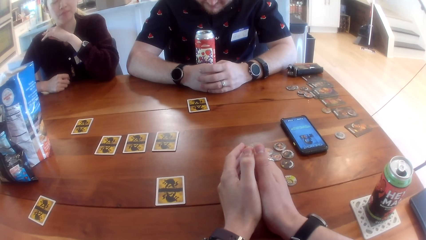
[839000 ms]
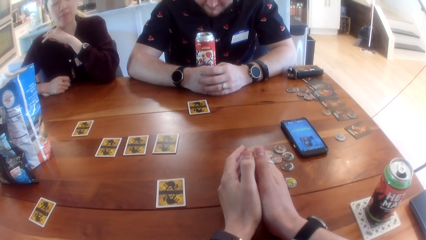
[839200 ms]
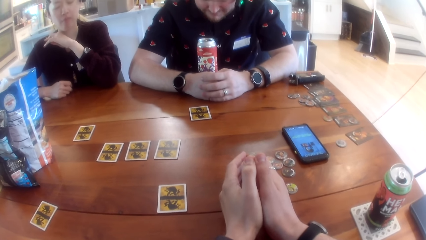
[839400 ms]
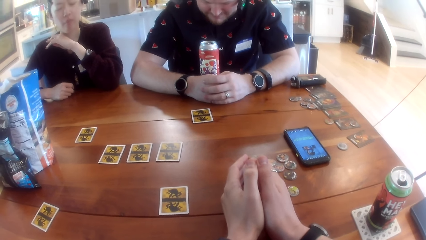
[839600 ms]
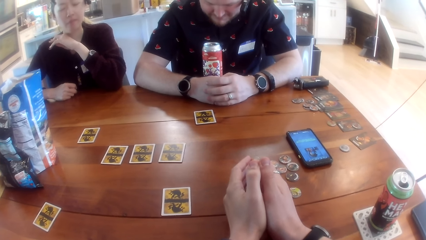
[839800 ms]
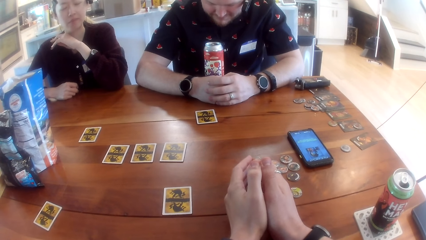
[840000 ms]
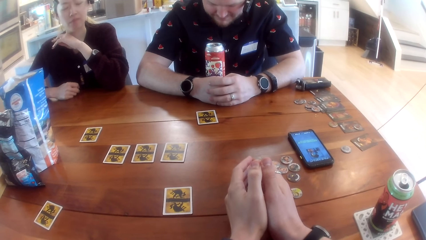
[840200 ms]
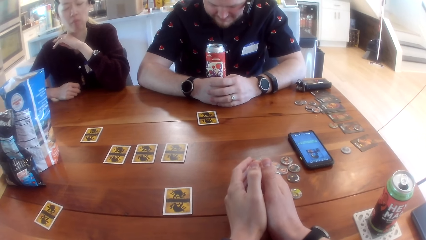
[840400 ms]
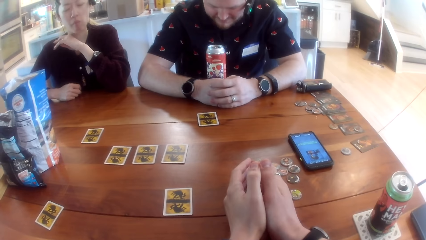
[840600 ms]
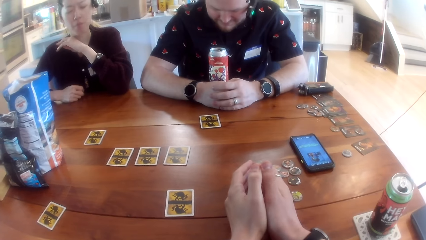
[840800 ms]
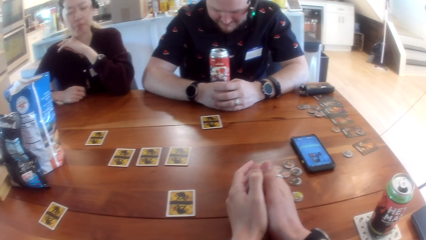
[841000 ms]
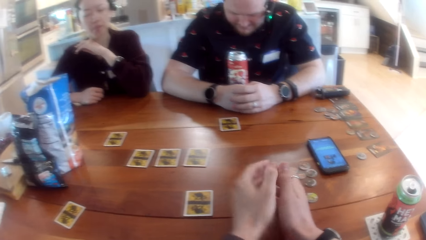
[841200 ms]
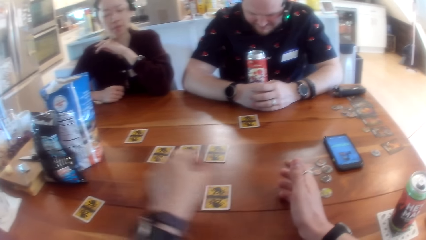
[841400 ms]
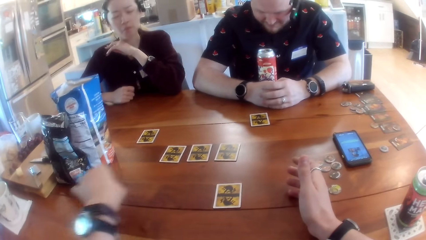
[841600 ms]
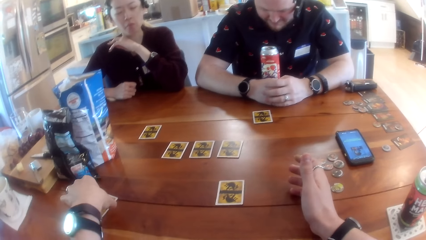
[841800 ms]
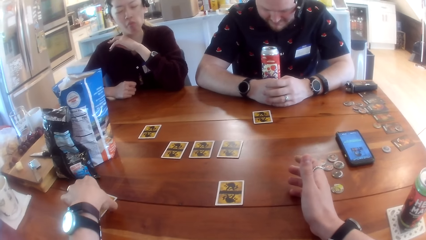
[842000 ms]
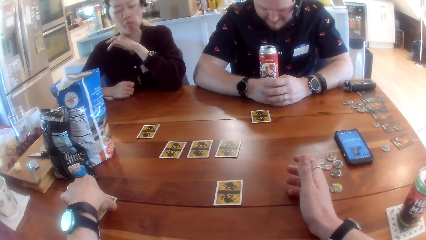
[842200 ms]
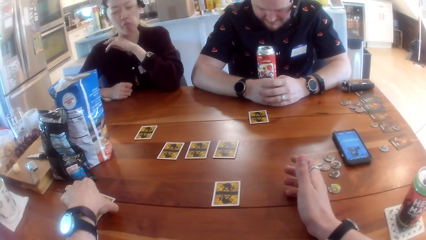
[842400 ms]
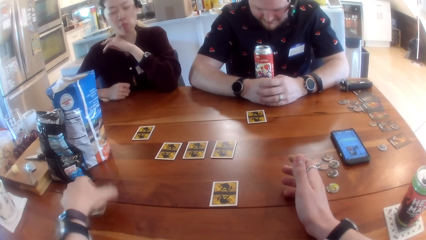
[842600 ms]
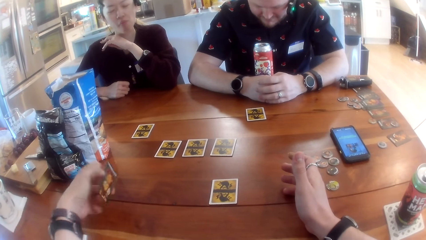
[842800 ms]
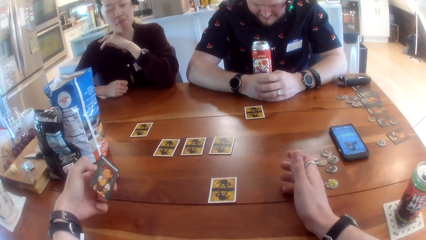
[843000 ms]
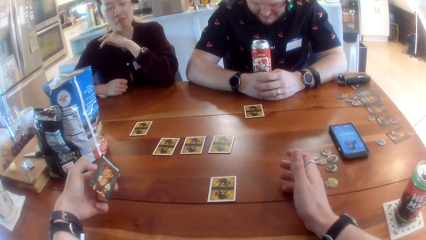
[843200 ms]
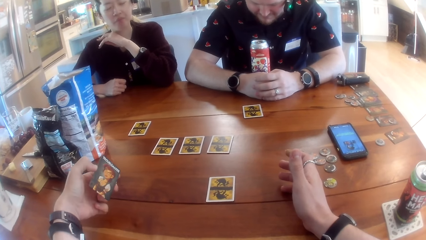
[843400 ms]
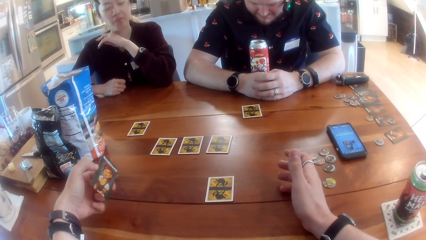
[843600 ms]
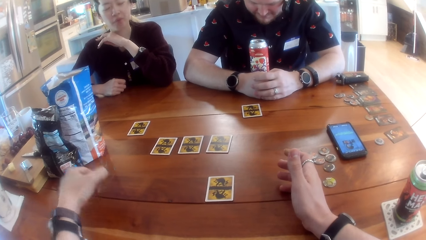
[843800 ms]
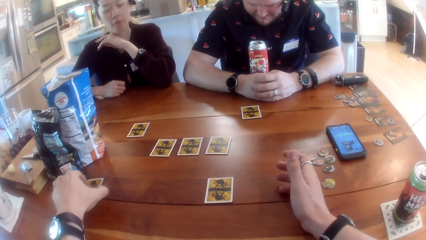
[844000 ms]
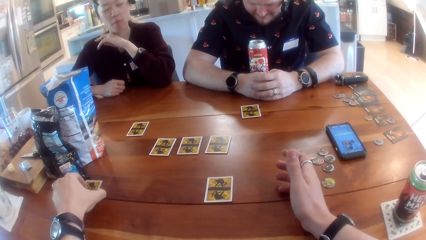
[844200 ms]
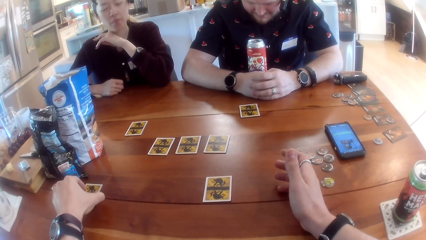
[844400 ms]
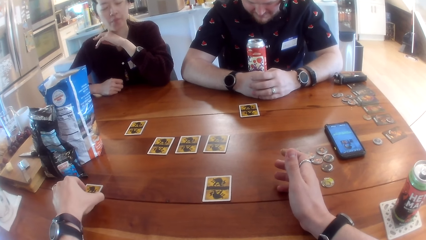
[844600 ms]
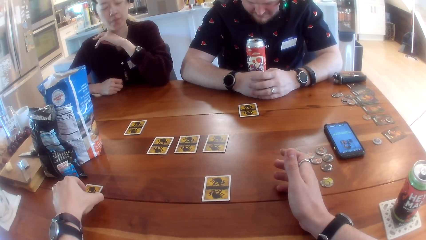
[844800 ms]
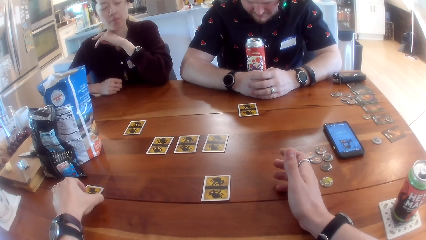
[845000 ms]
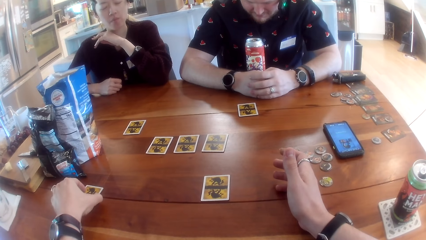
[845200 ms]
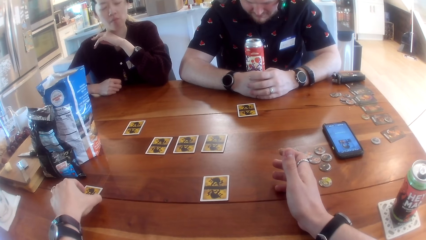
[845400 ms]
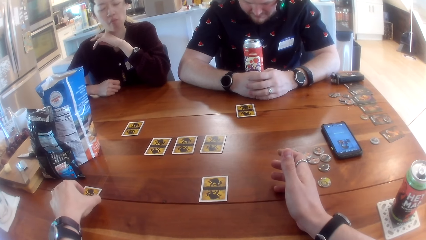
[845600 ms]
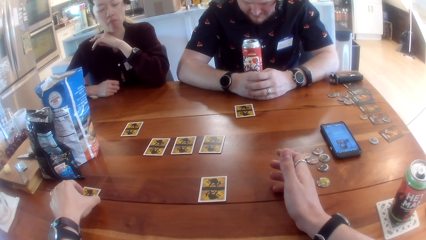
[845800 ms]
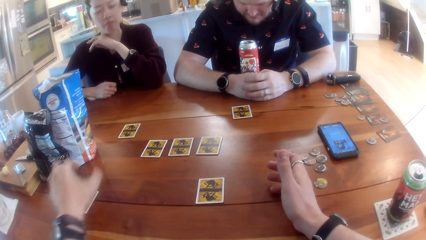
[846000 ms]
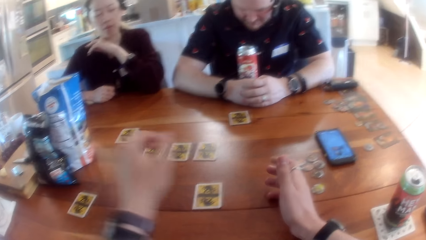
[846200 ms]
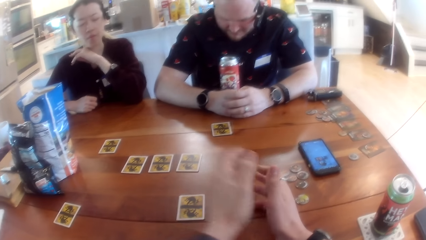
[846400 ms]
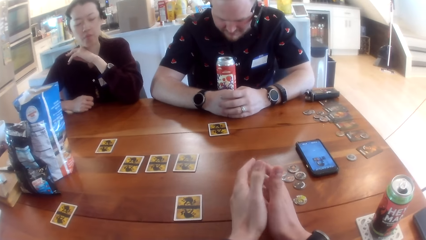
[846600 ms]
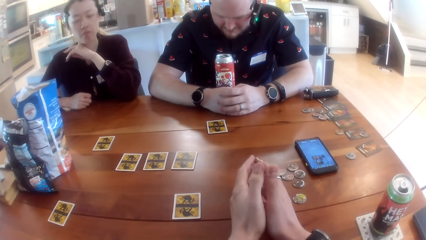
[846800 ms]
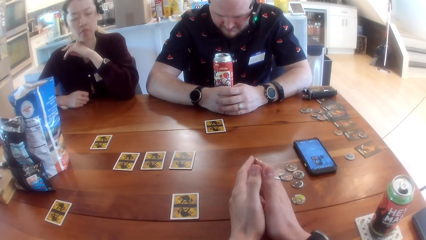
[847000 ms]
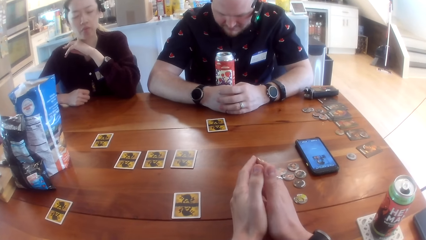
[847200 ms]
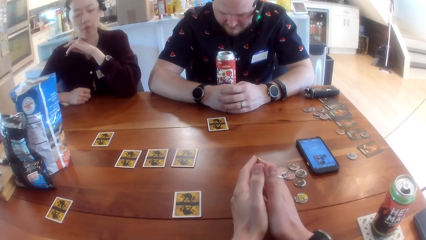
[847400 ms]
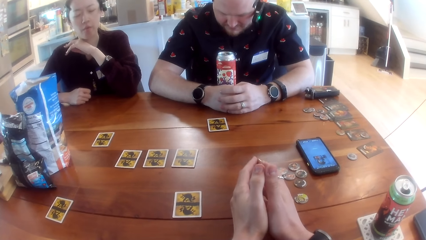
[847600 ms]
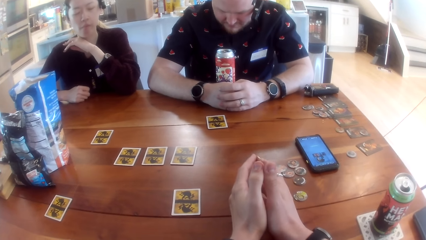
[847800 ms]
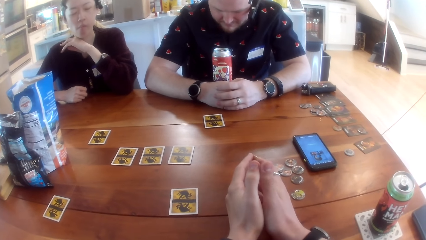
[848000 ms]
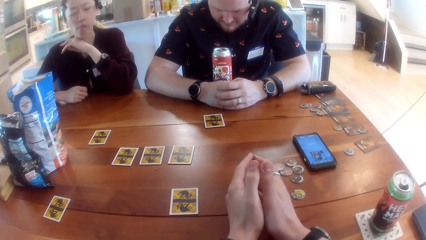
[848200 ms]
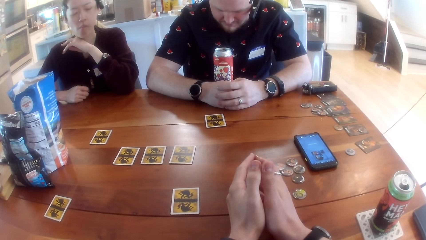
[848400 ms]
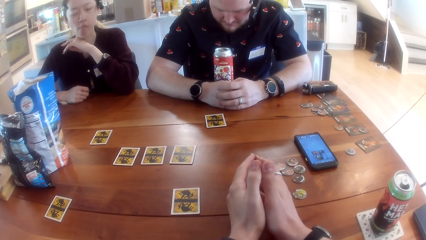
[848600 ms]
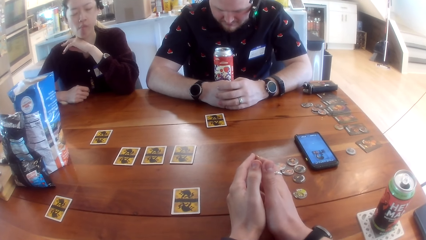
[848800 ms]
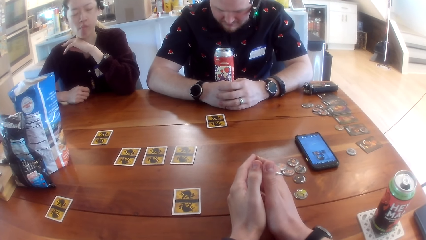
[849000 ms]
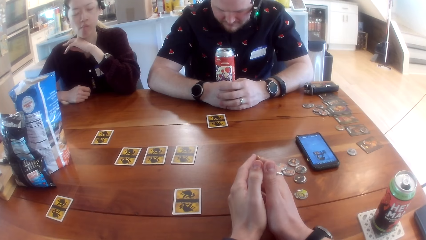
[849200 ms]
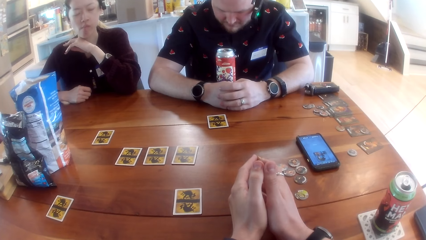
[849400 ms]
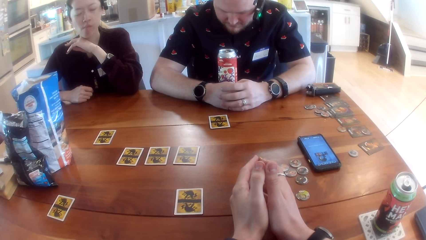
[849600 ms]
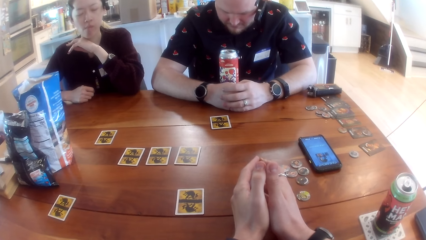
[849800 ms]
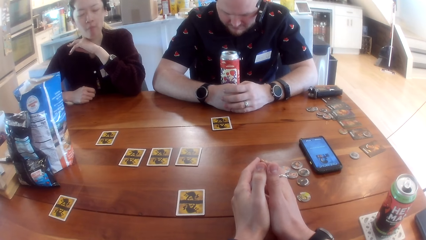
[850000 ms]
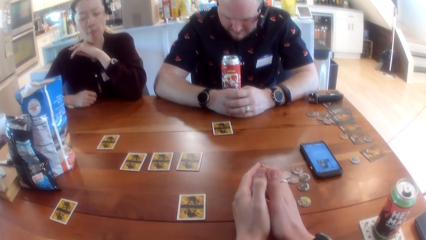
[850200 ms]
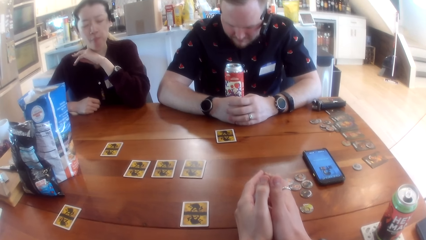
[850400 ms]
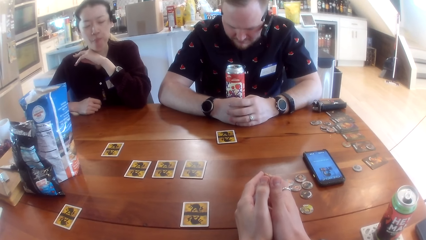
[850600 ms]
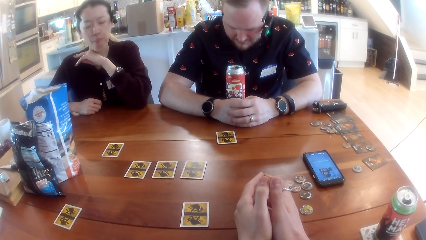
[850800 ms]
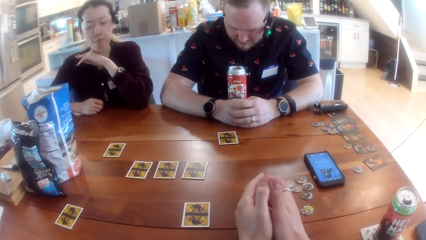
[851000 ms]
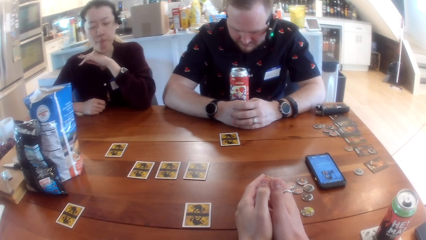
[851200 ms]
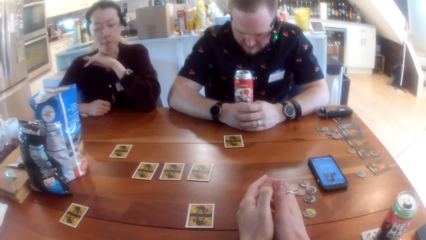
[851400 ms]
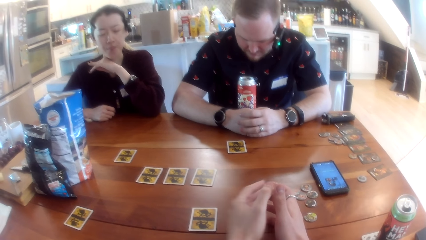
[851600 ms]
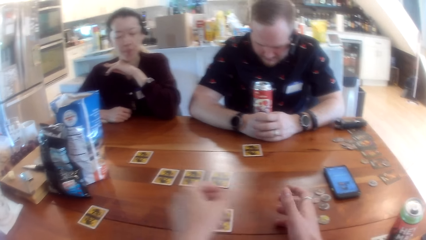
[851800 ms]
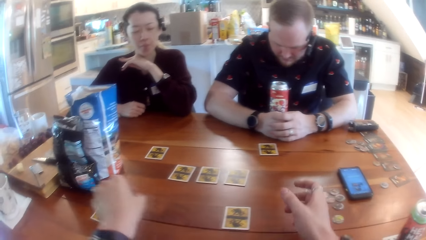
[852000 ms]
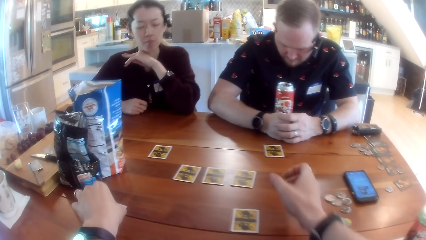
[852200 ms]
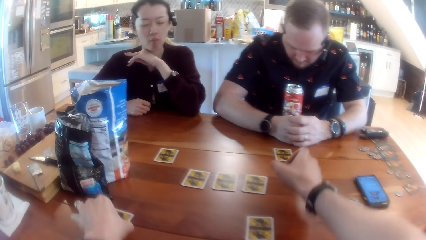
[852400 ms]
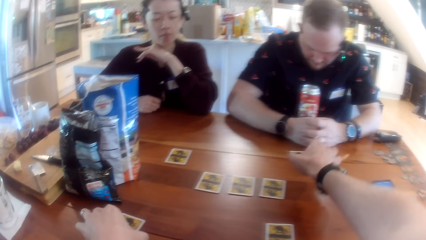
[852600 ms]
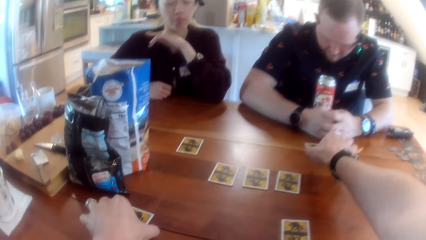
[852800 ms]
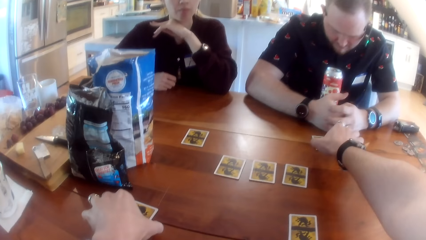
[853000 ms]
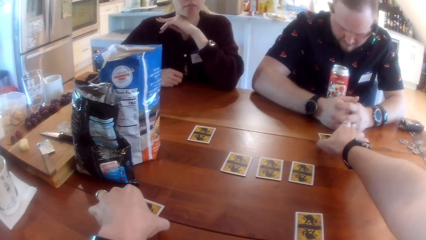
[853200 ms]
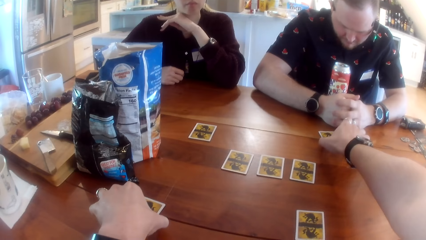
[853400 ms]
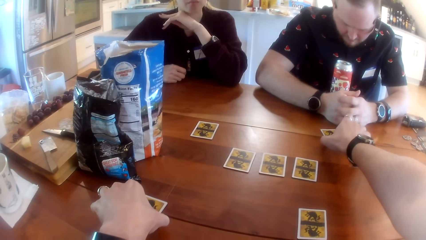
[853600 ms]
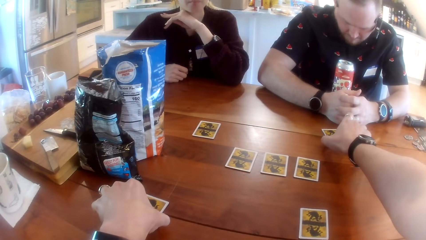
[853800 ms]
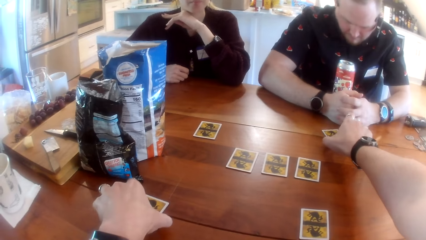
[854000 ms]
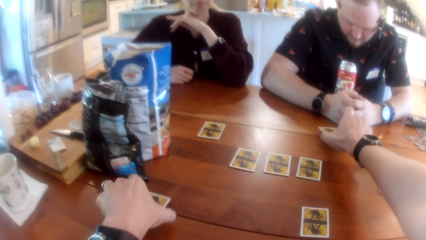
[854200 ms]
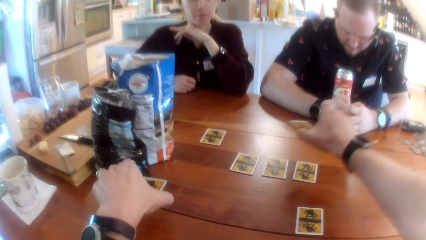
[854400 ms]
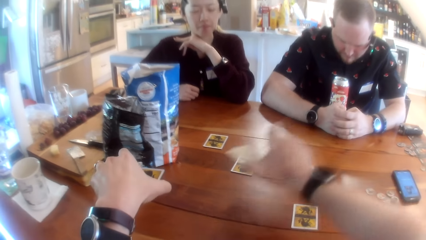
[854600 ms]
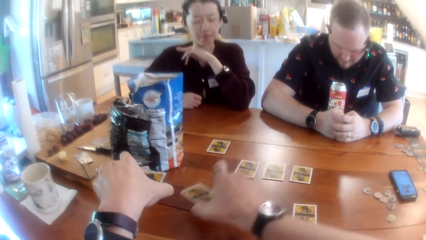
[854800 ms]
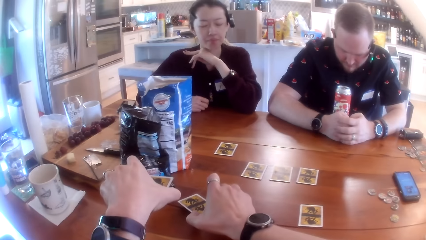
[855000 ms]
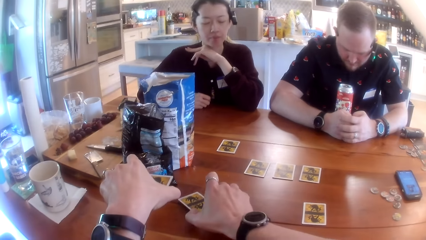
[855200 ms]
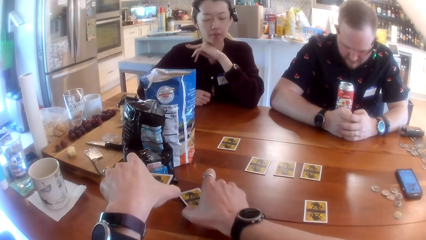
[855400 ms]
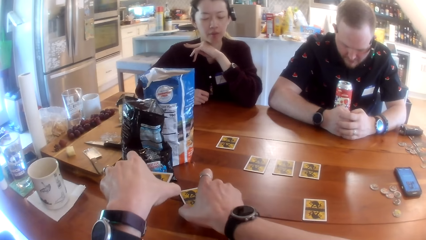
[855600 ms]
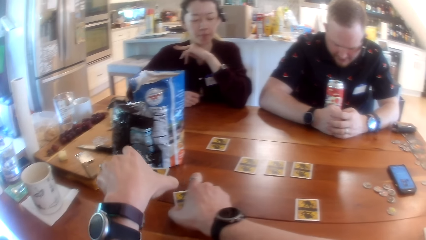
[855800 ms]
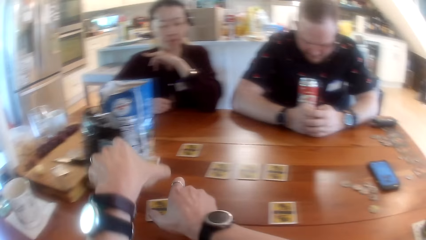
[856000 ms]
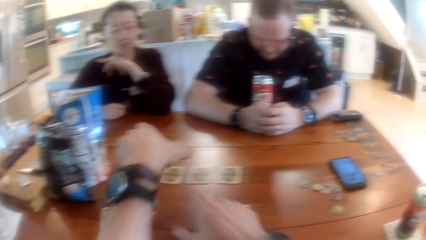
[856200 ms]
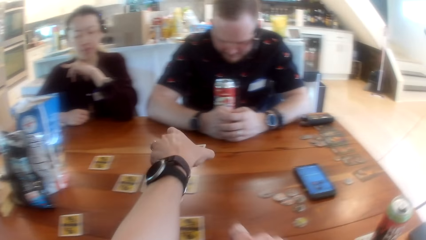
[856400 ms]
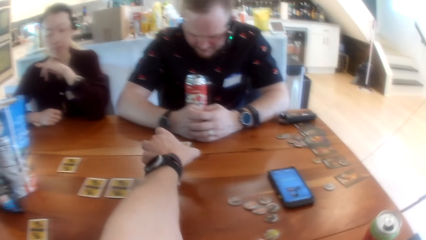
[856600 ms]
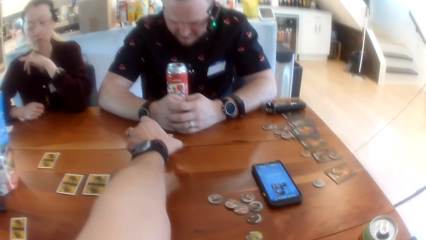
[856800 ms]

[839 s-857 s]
The camera wearer picks up a card from the table with his left hand. He looks at the card. He drops the card on the table with his left hand. He looks at the card. He picks up a card on the table. He repositions the cards on the table with both hands. He picks up a card on the table again. He puts the card on the table.
